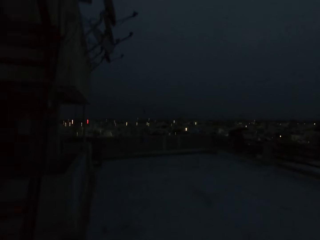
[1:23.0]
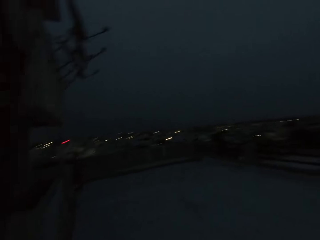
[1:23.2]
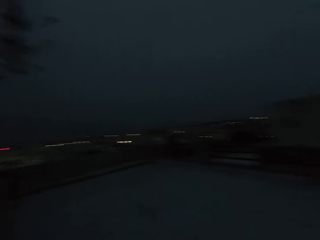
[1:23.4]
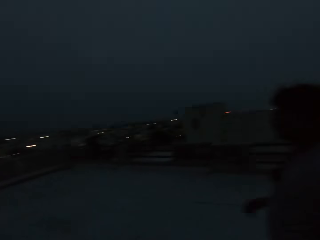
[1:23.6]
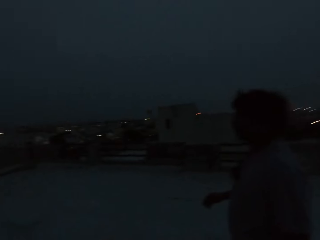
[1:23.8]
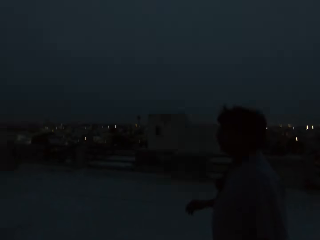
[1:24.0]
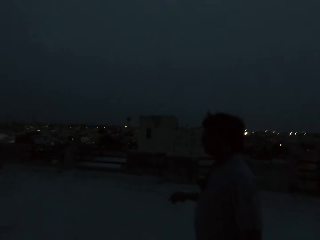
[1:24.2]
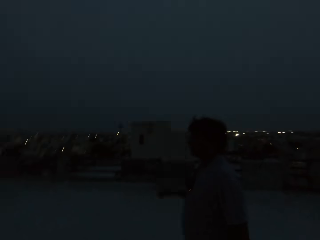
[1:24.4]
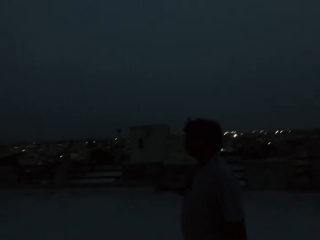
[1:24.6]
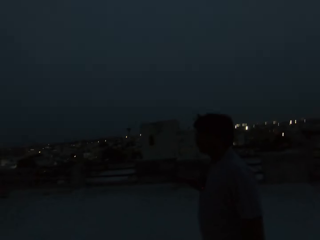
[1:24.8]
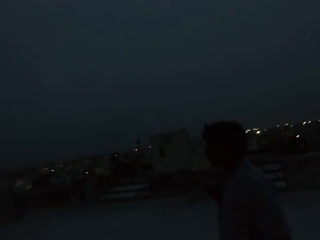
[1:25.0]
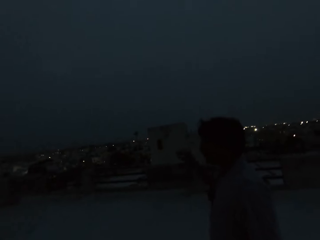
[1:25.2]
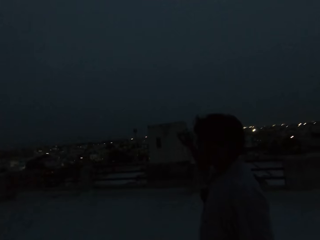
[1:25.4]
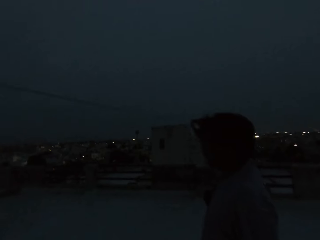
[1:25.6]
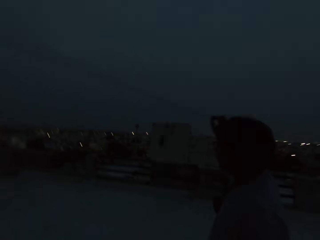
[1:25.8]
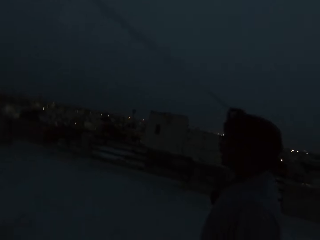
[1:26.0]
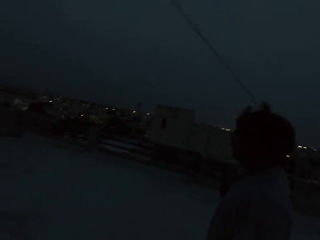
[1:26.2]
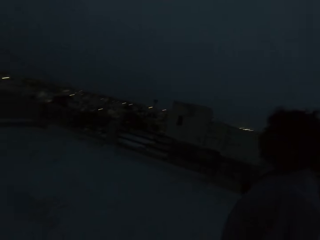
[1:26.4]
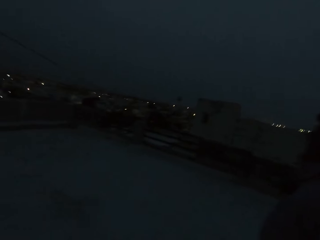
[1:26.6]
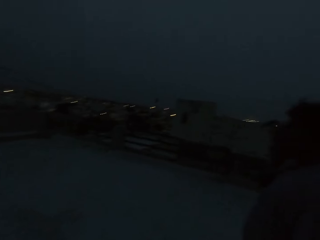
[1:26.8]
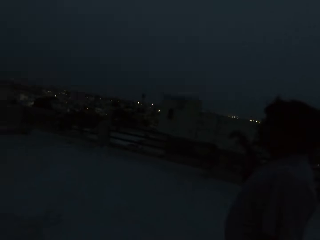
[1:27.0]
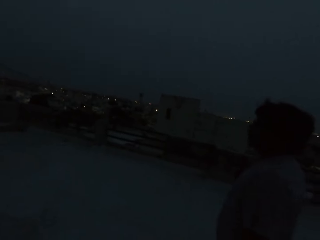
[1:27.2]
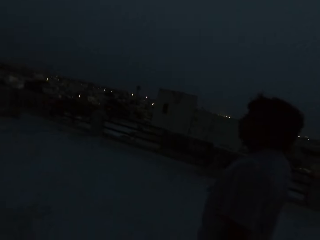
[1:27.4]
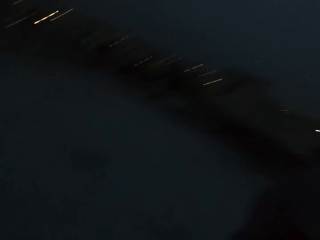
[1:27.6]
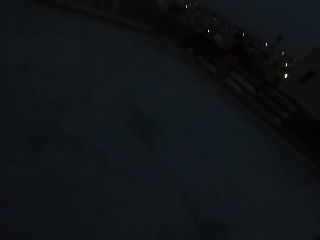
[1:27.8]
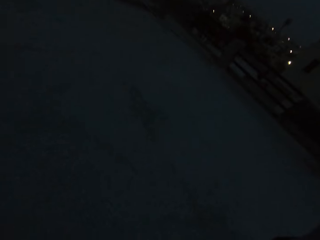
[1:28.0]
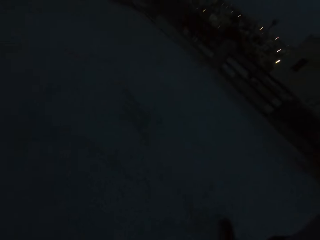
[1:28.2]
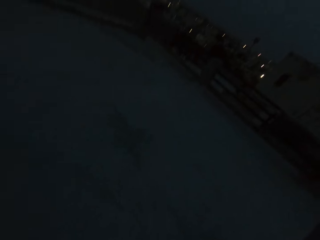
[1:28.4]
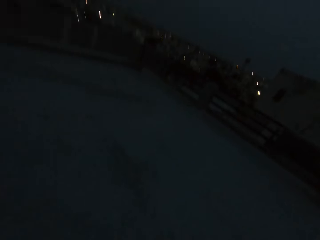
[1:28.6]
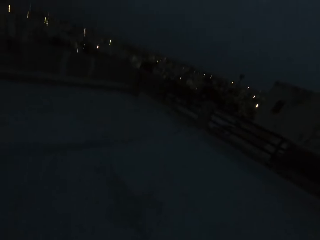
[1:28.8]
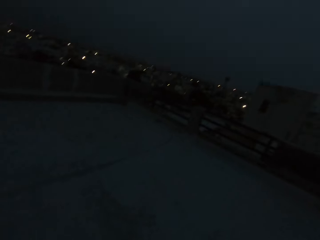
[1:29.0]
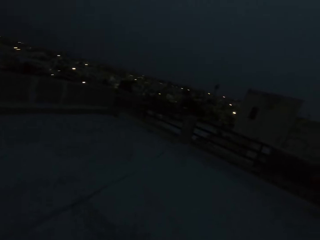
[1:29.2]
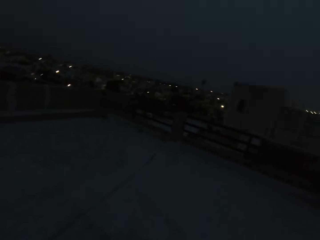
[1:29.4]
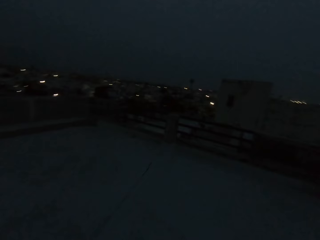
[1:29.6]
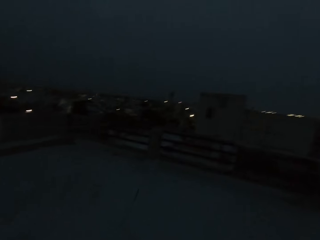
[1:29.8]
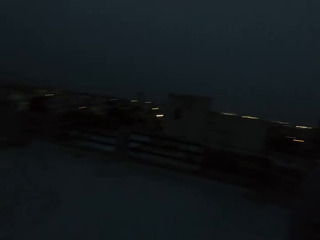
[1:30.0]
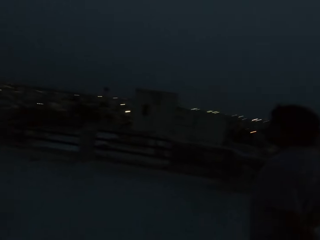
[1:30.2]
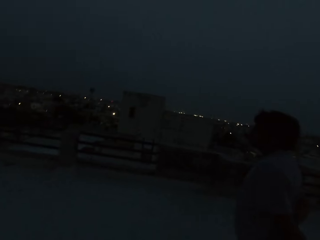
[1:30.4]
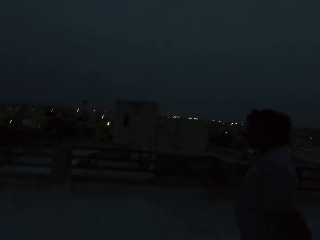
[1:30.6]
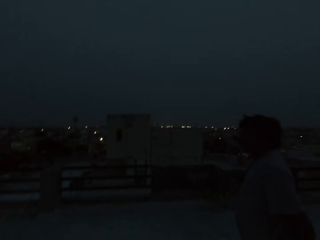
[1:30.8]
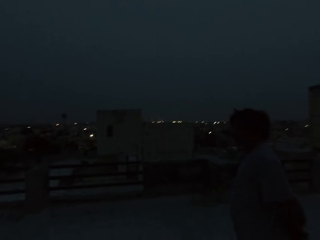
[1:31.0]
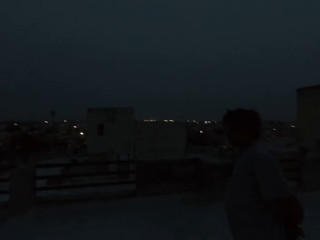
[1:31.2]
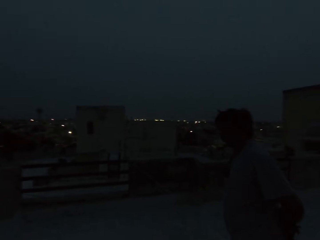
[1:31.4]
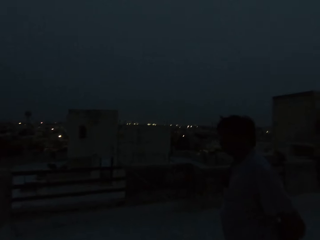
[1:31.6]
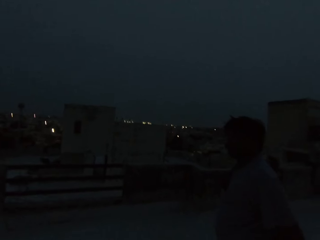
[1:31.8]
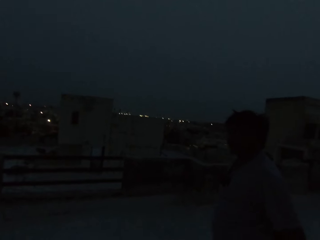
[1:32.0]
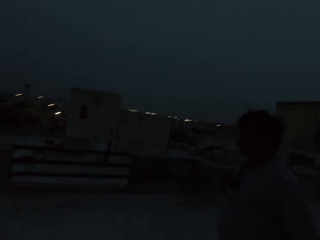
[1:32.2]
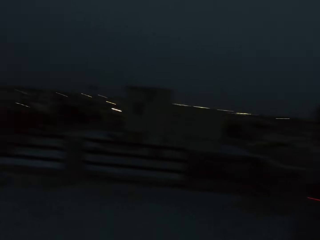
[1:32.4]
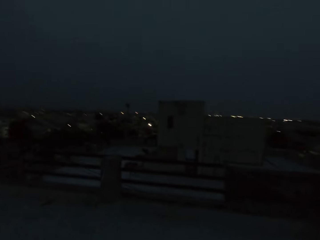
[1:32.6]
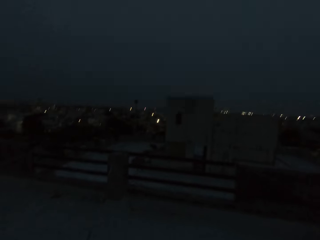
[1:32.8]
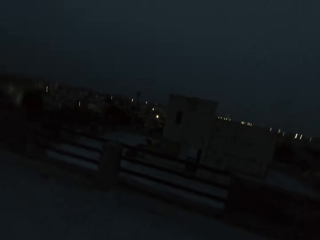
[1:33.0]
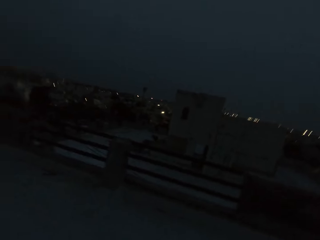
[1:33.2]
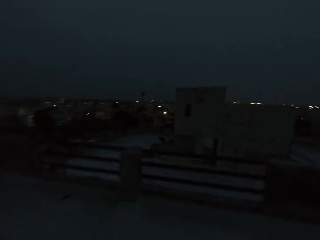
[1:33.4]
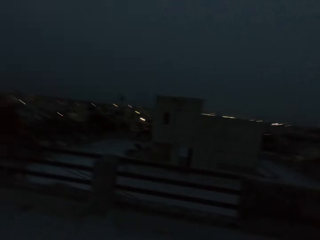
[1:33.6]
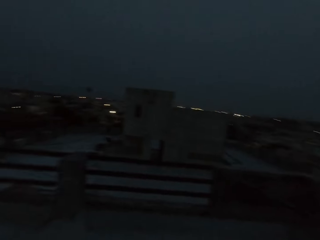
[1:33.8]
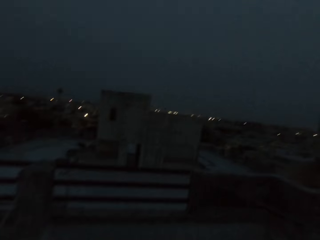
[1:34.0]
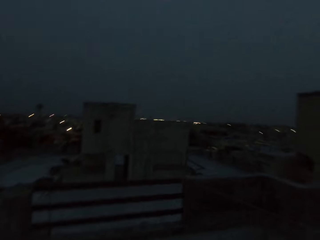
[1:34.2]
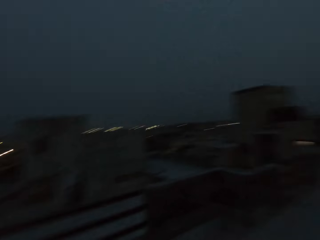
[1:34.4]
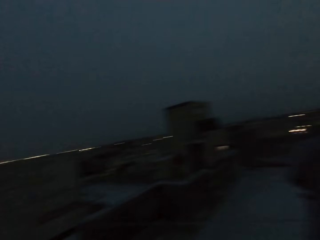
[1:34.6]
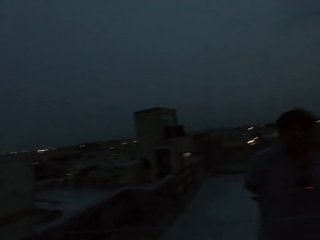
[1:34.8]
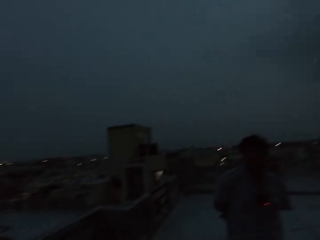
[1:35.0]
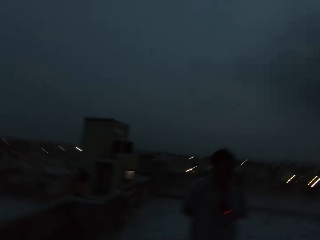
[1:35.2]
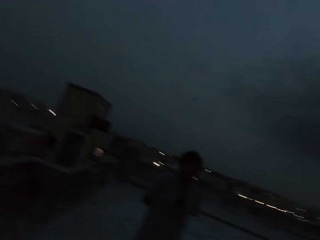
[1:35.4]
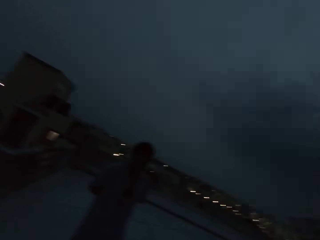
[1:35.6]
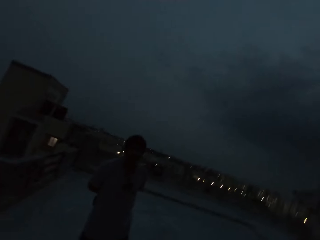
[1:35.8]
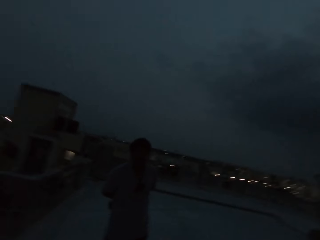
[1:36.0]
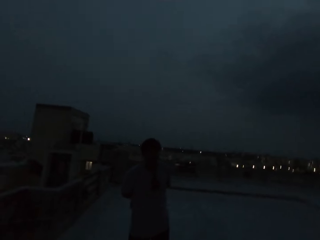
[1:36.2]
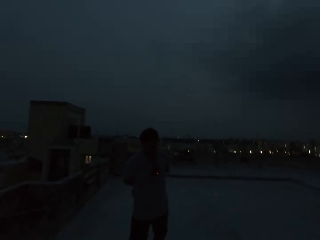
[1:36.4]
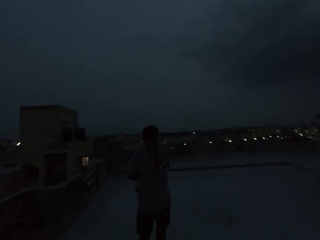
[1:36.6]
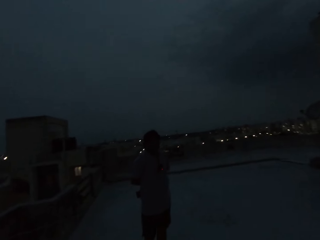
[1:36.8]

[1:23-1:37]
The camera wearer walks around the building with a man. The man touches a cable across the building with his right hand. The man walks around. The camera wearer walks around the building with the man. They look around.

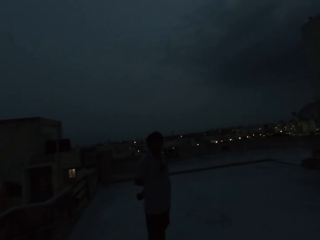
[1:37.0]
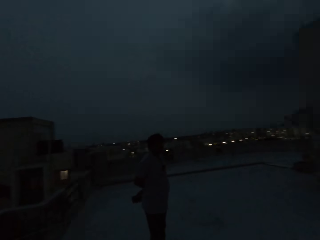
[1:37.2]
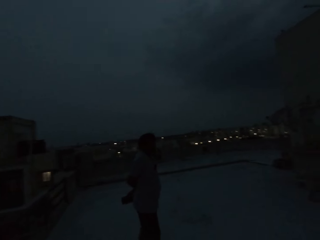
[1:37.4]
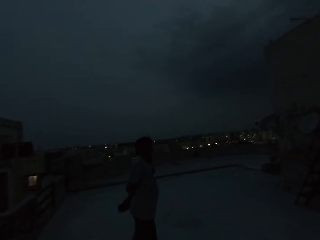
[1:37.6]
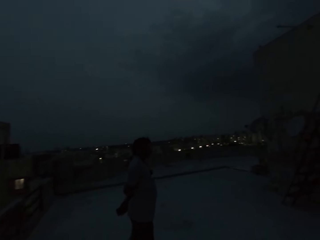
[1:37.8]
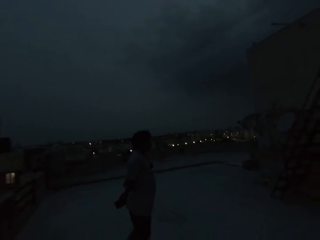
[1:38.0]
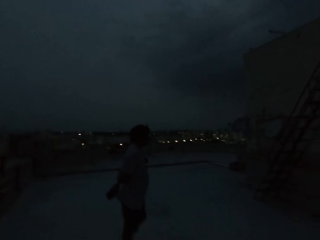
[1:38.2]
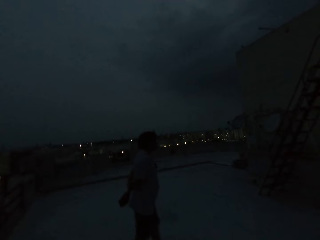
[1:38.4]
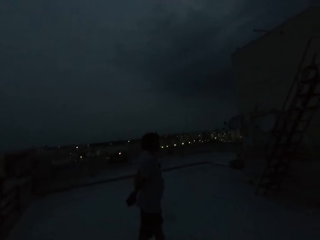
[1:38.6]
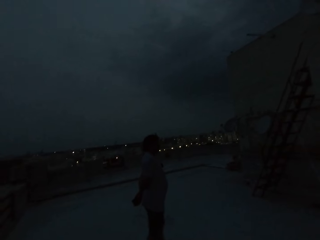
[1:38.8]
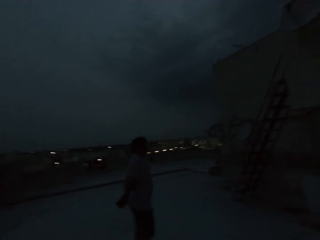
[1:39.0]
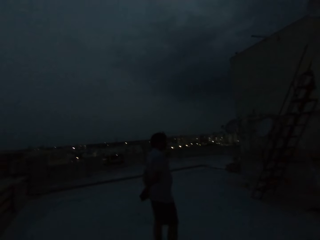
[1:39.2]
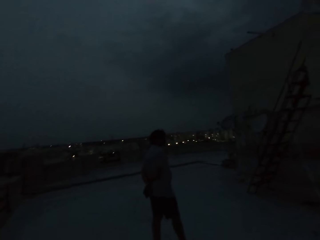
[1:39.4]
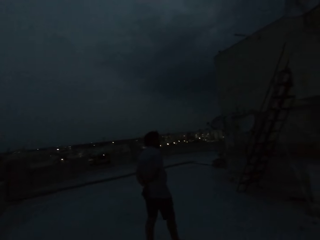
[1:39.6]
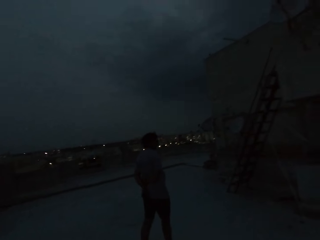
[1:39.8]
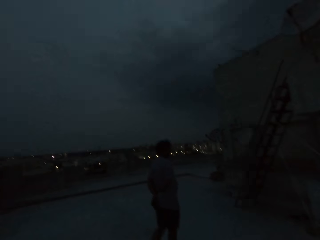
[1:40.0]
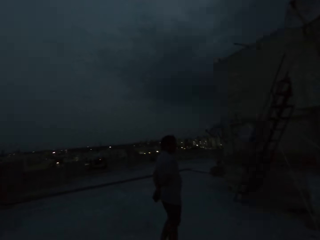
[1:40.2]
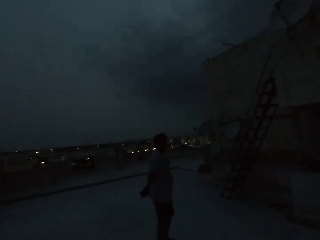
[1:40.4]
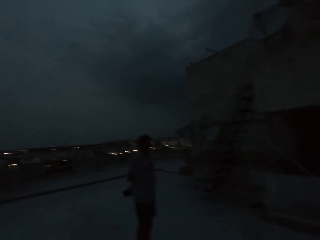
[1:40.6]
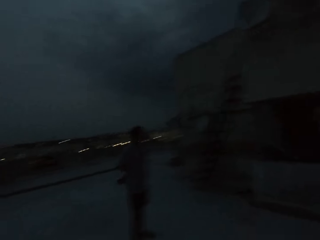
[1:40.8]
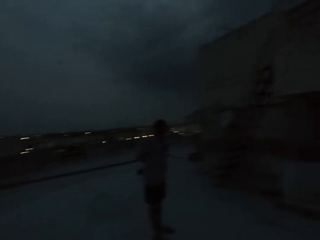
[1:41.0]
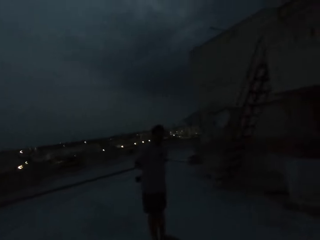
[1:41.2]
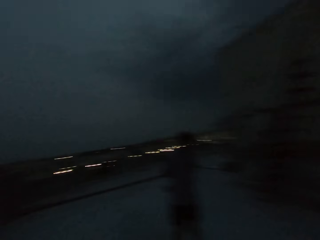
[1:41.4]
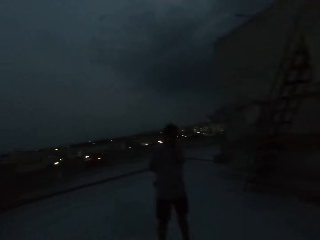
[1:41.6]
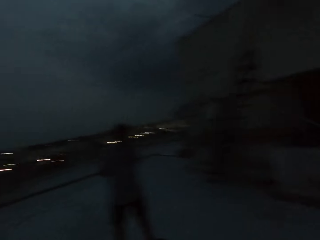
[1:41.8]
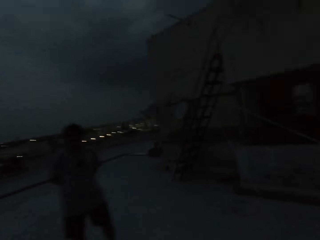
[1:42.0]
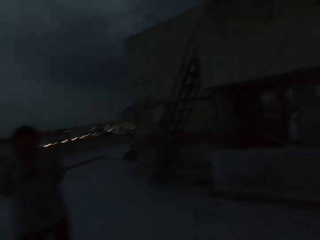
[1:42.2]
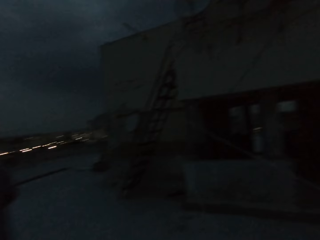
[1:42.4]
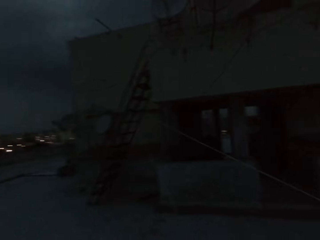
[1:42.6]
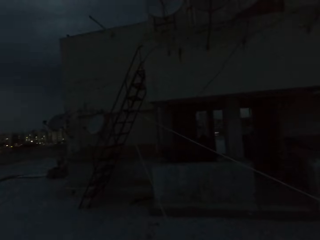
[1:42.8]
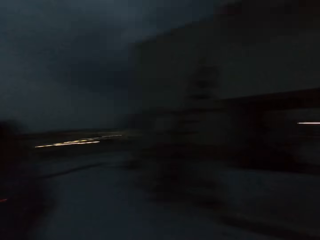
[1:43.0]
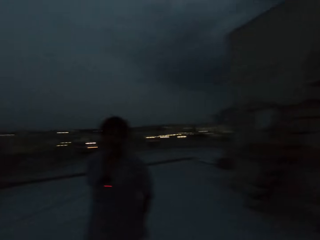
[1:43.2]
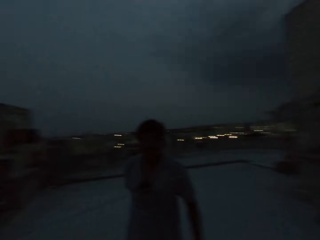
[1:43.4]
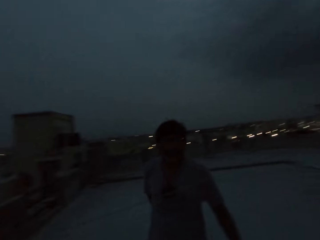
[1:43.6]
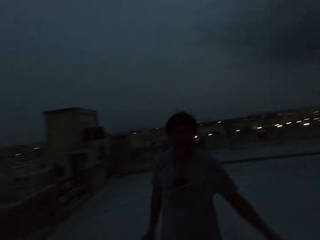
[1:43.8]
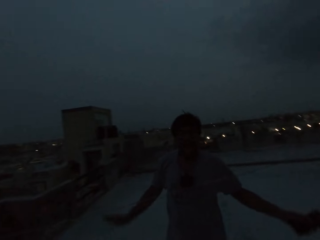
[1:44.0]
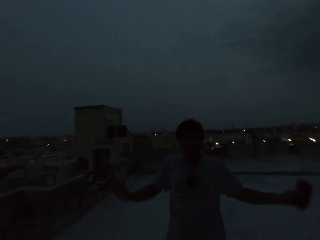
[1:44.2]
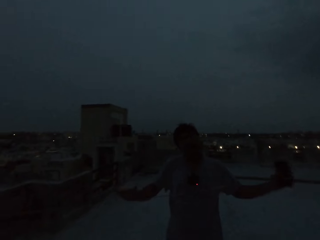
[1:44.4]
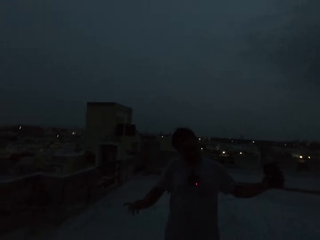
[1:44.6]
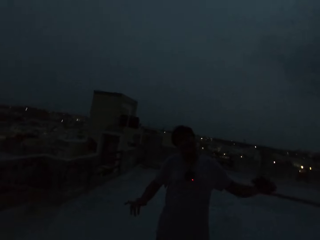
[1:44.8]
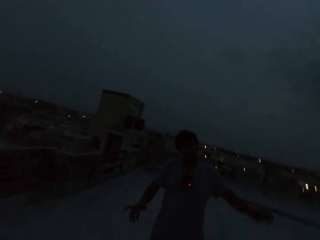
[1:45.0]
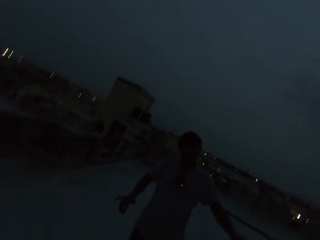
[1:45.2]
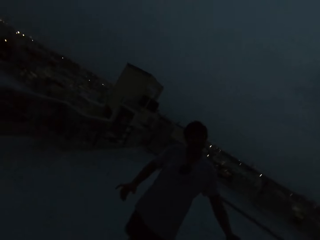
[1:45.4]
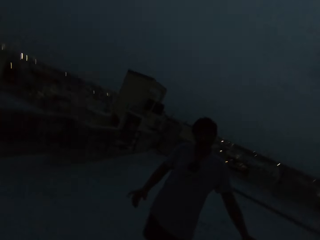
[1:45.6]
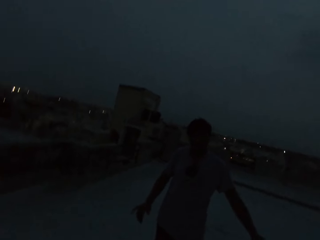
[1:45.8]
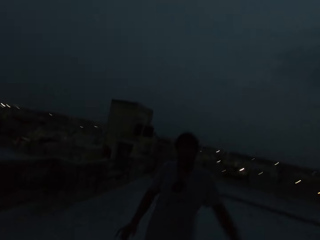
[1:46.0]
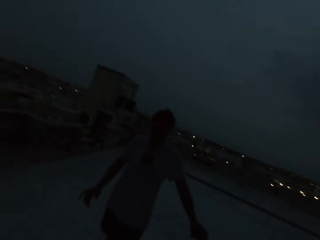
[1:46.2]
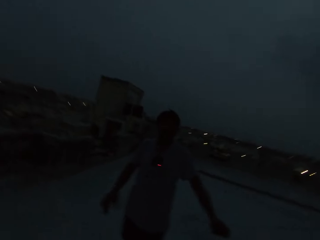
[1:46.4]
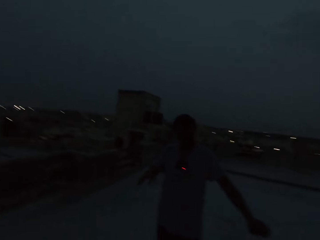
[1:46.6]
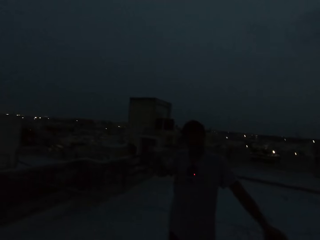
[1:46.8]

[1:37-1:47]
A person walks around. The camera wearer looks around. The person gestures with both hands.
